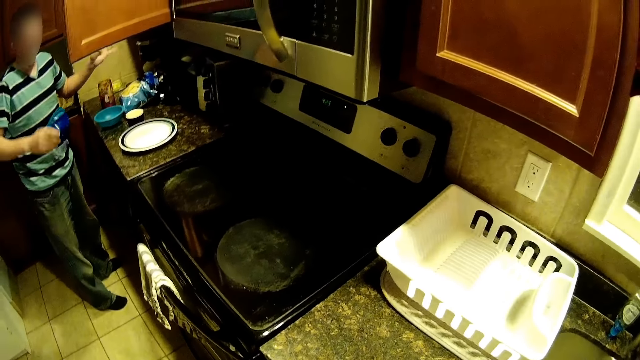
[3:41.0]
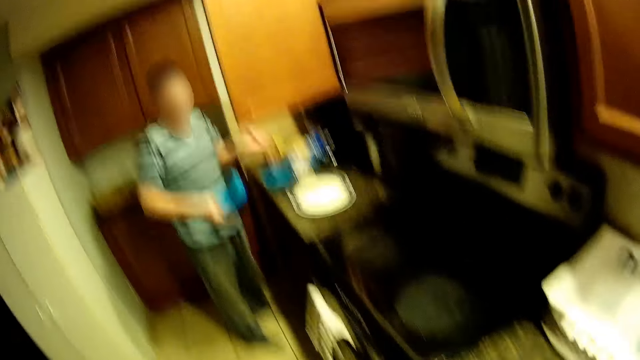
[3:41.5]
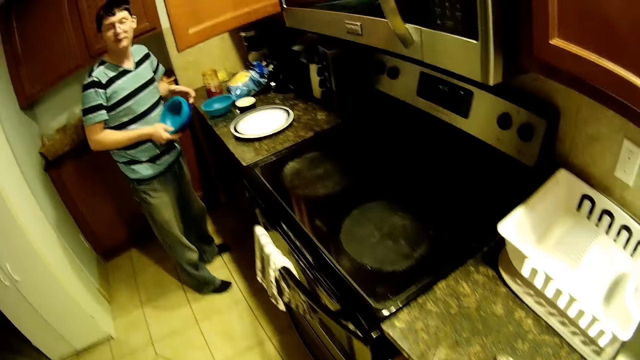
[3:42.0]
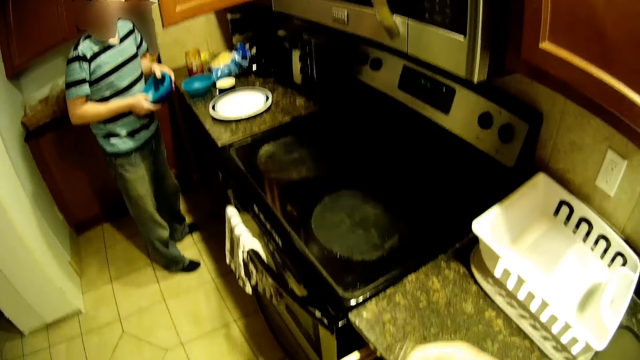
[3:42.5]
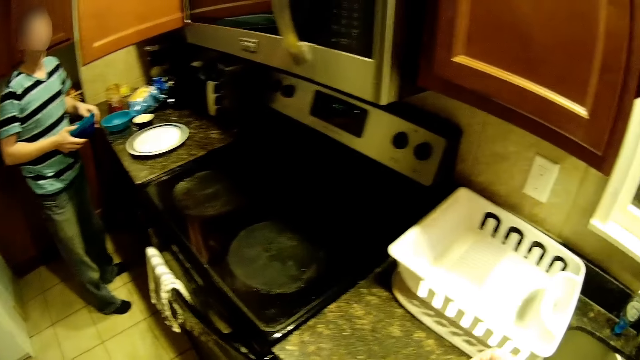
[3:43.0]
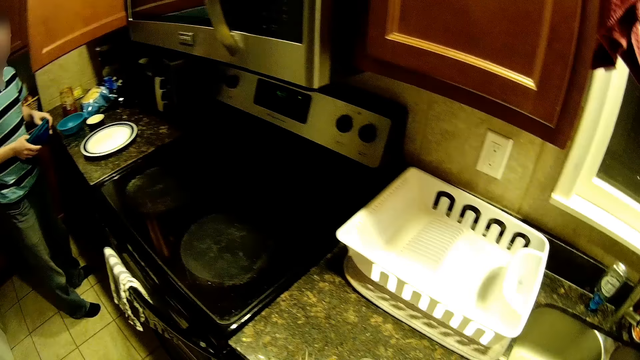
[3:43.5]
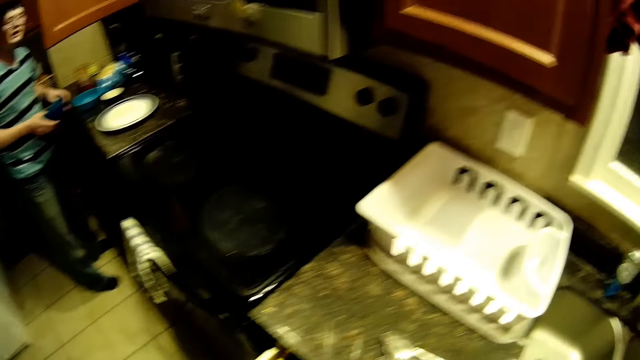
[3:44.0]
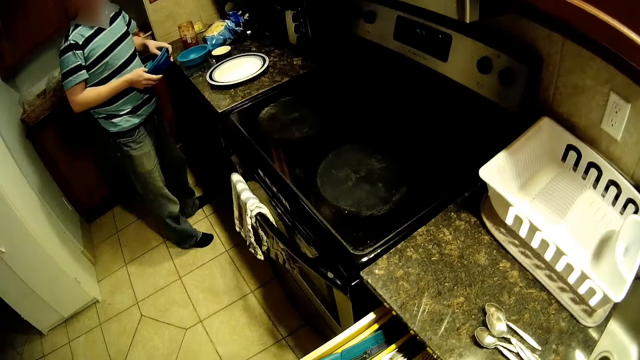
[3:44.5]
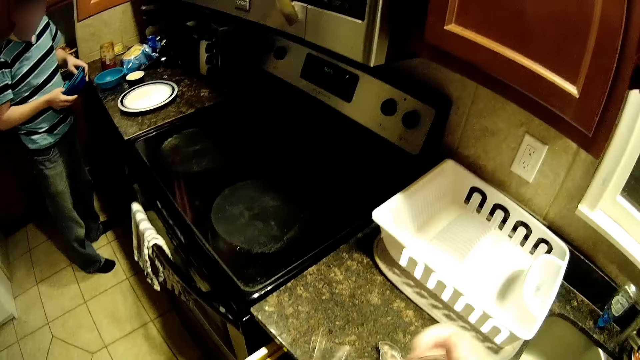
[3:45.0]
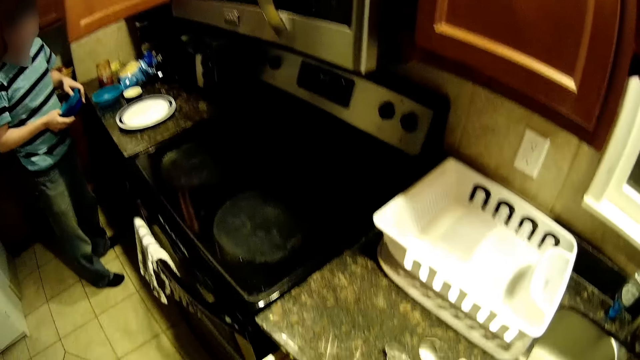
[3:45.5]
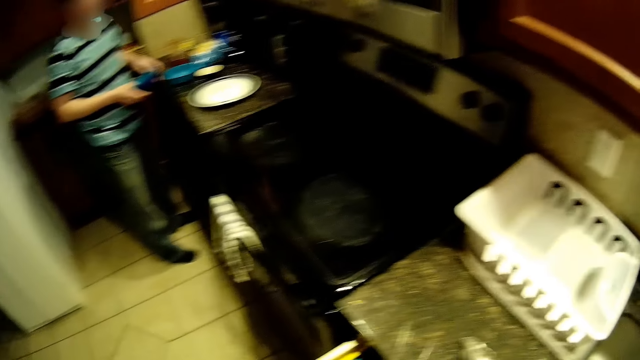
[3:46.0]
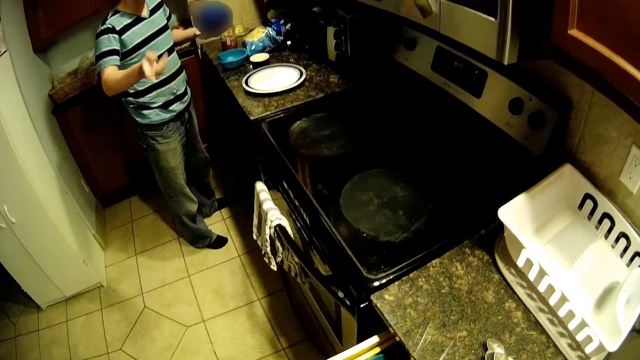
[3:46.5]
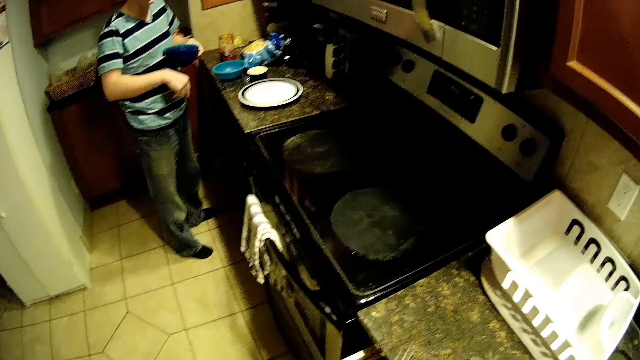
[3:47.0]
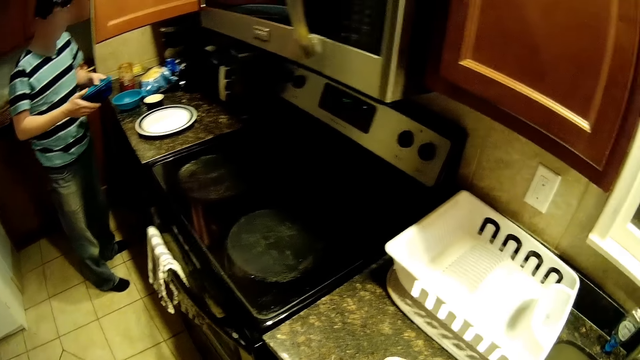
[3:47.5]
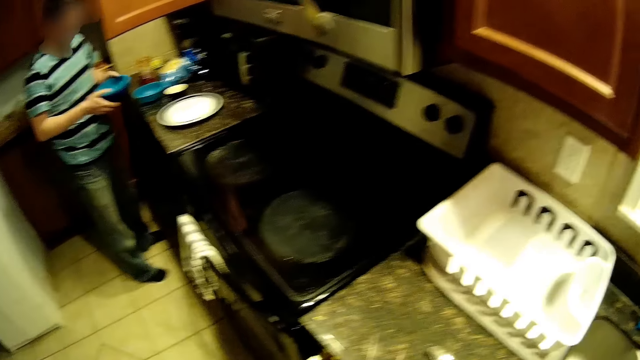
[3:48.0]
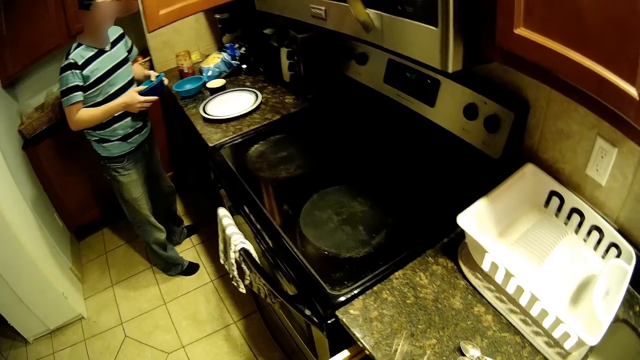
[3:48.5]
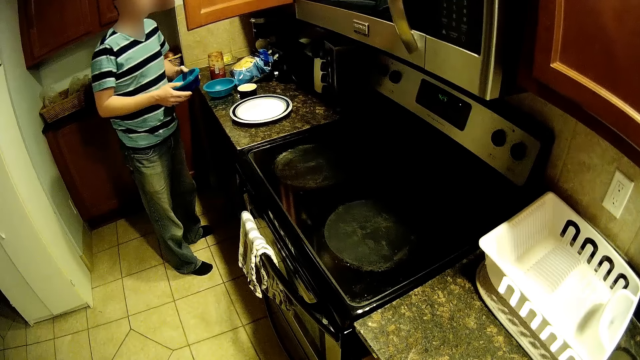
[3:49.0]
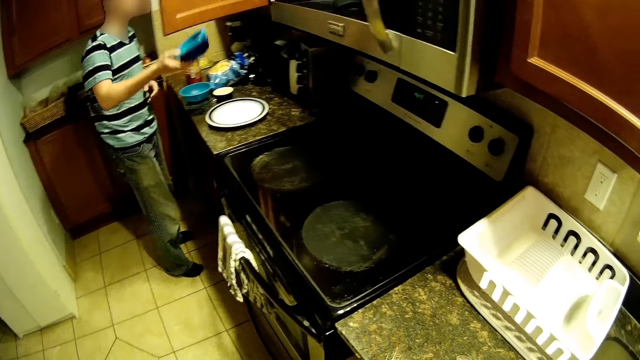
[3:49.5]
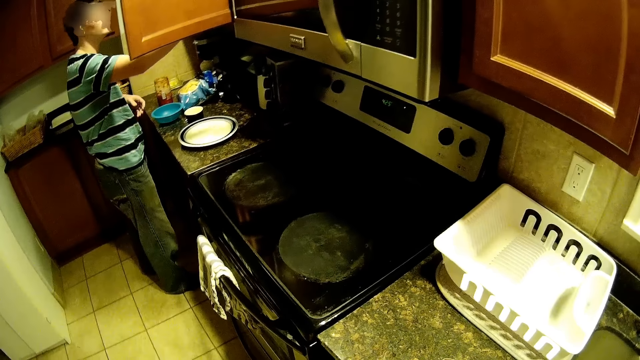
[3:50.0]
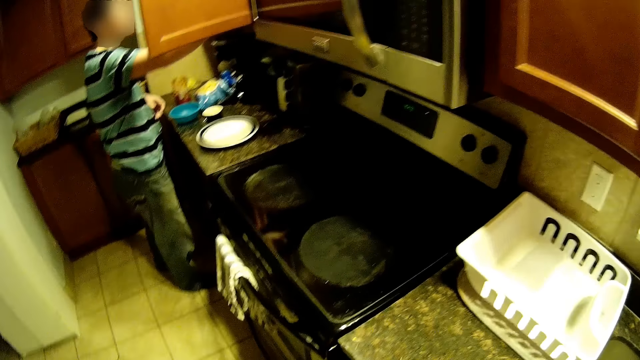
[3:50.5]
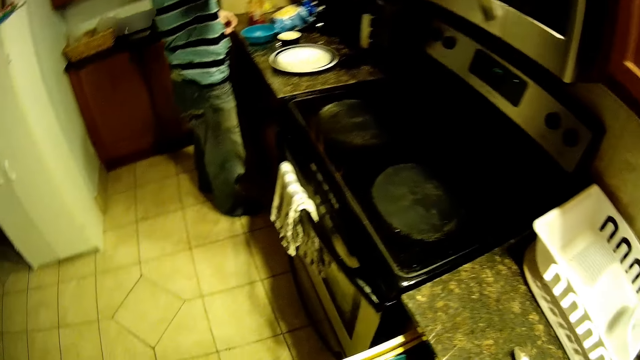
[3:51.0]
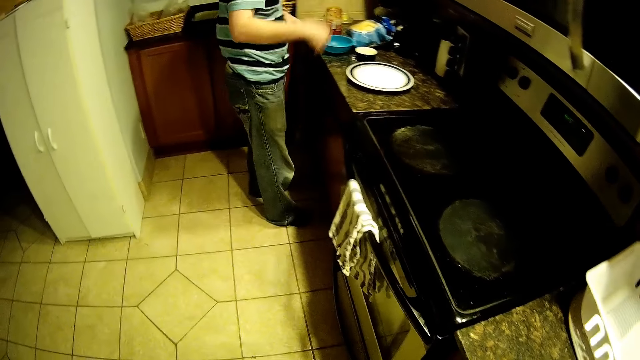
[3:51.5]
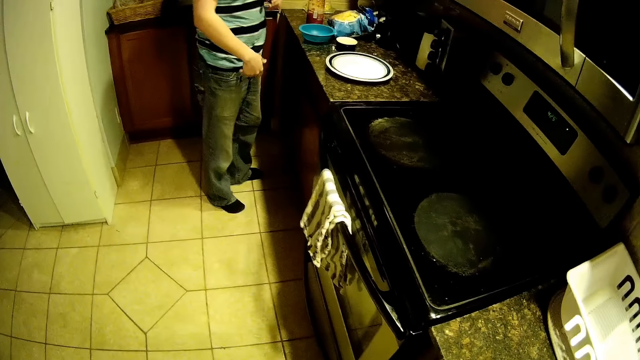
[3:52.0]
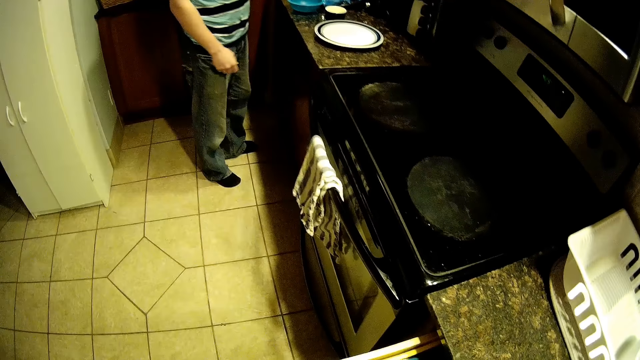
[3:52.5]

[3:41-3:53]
A man makes gestures. The man puts bowls in the cabinet.

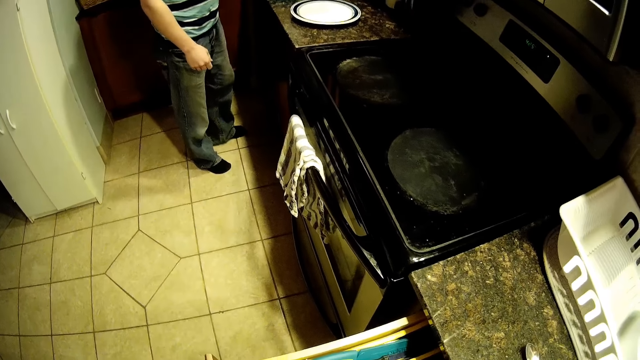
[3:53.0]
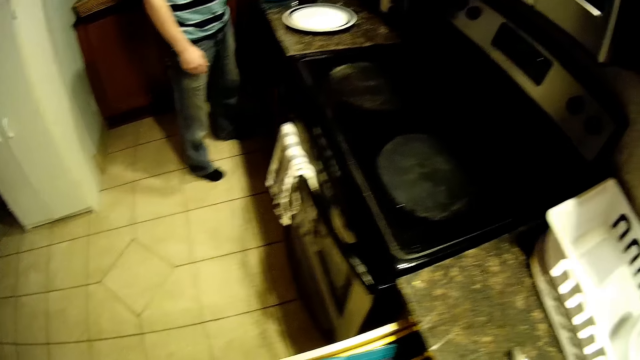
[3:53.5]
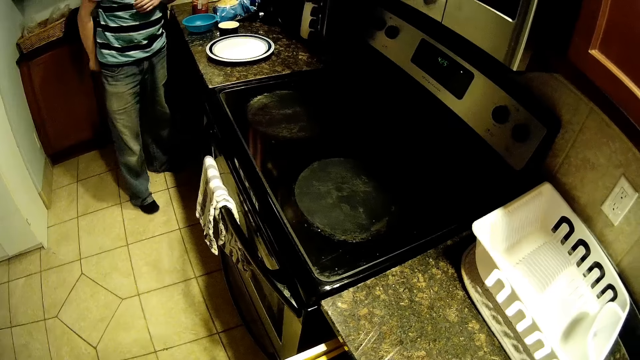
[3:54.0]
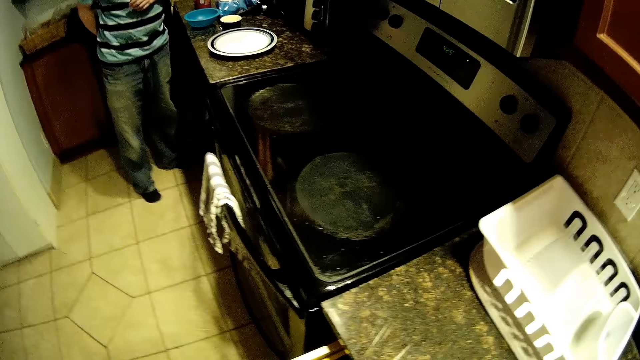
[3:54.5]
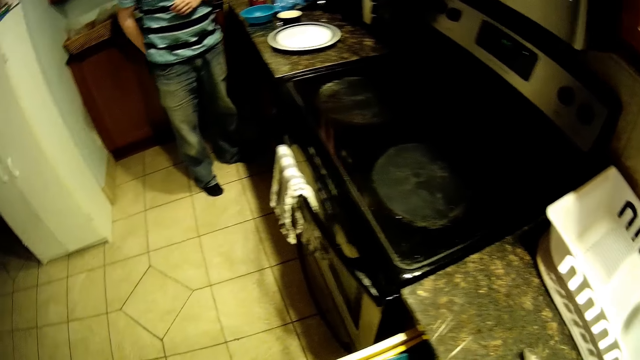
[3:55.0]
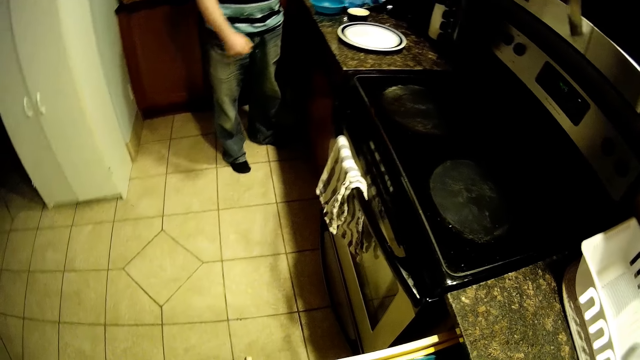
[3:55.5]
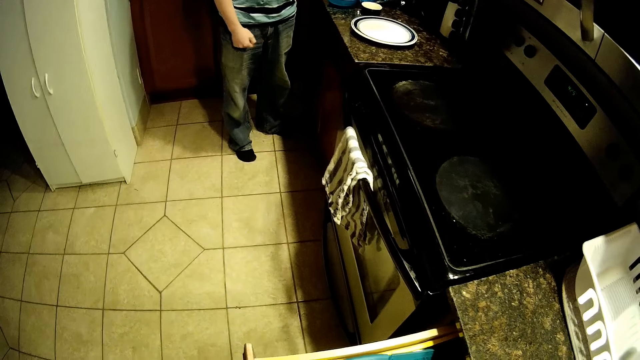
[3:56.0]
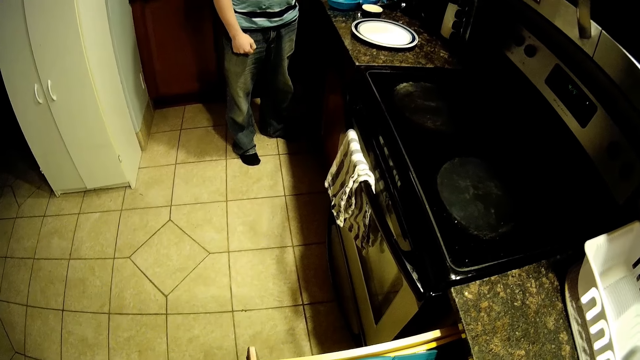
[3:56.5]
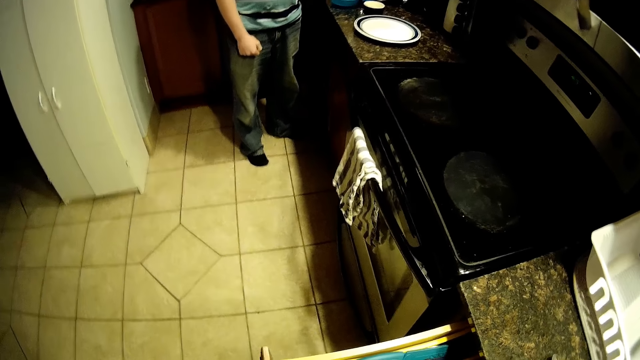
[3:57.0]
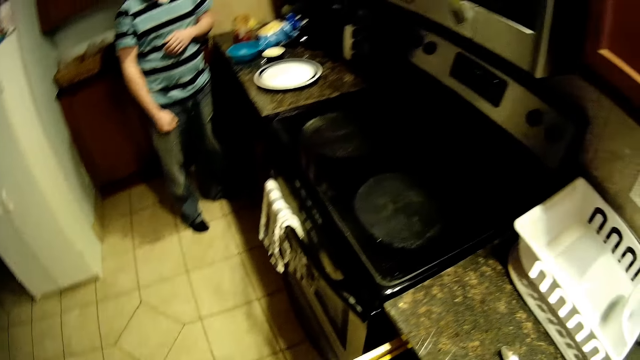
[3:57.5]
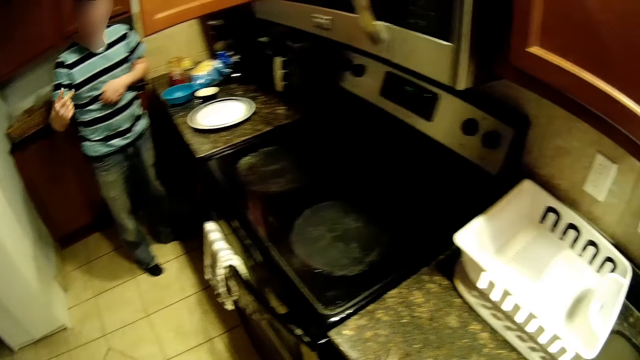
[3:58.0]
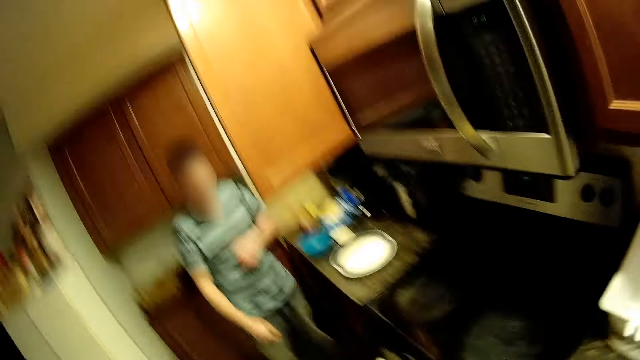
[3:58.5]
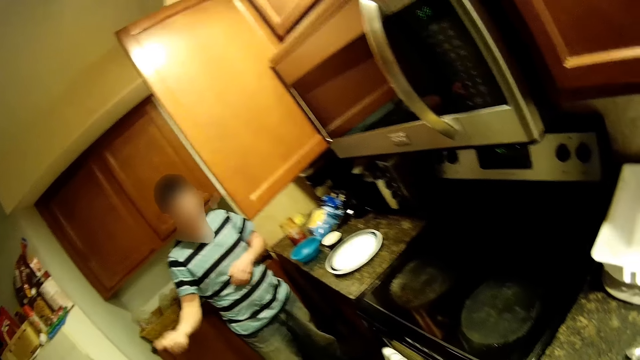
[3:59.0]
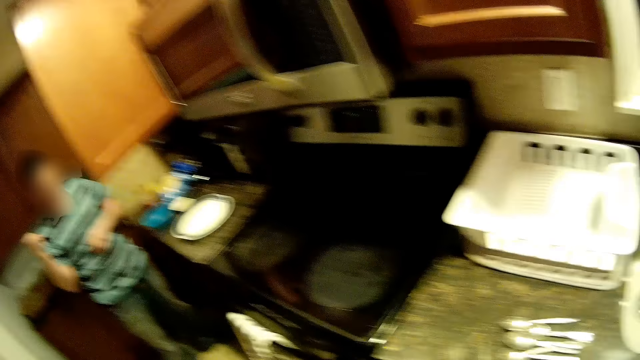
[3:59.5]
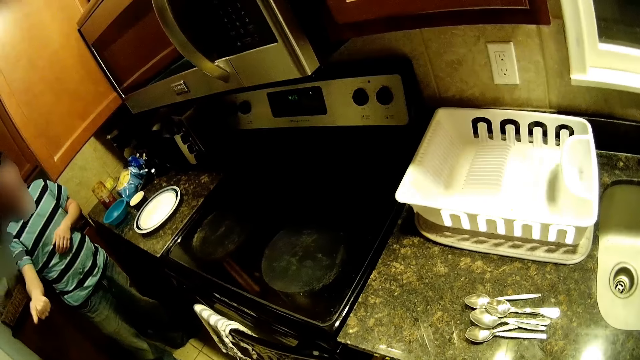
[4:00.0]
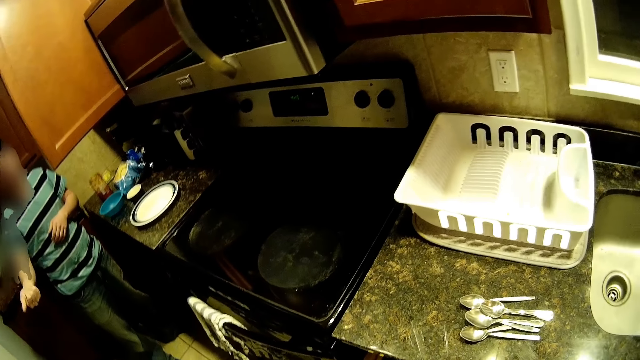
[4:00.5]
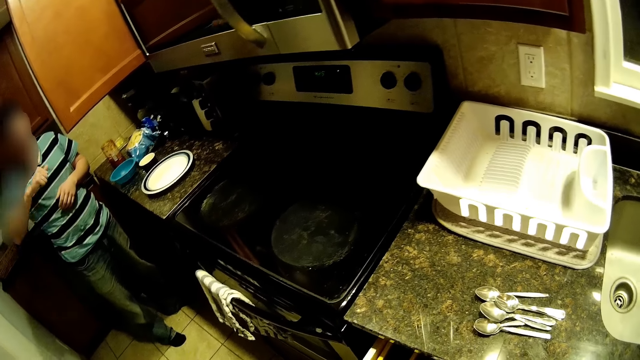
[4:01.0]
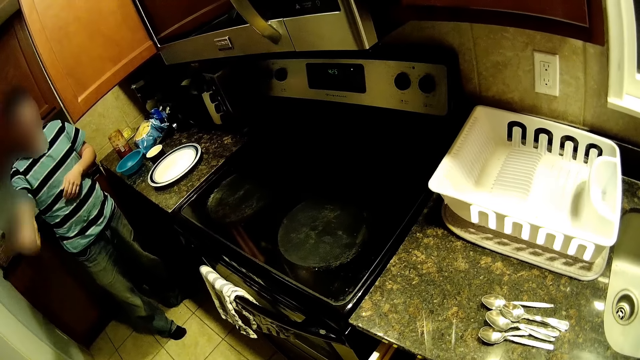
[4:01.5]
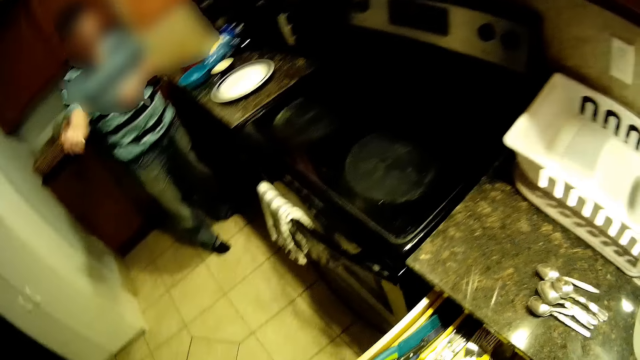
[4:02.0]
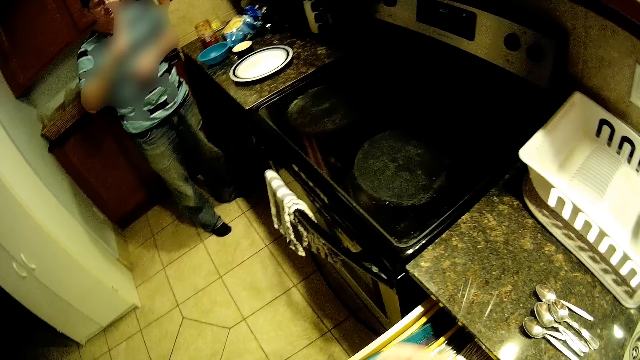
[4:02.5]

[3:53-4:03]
A man stands on the floor and makes gestures.
